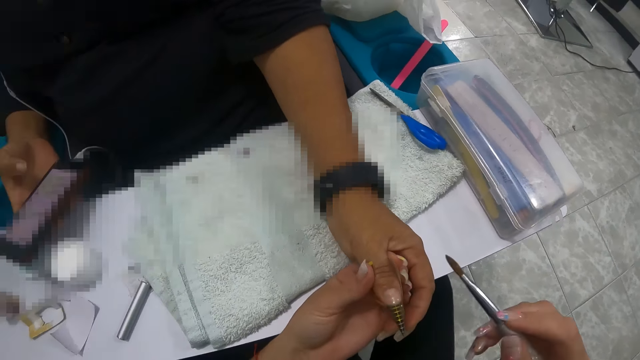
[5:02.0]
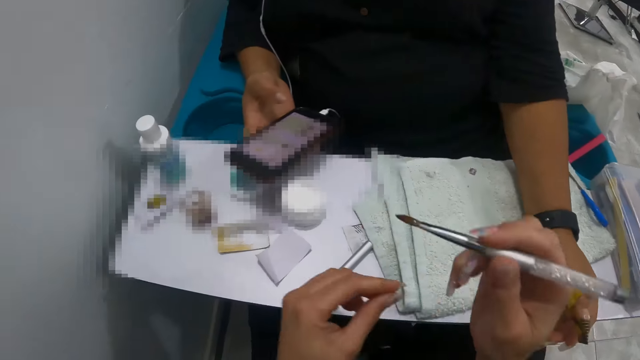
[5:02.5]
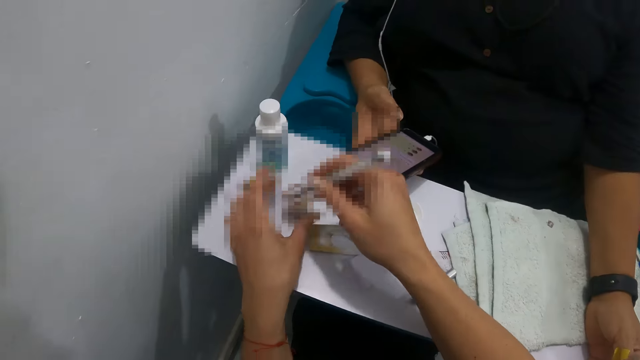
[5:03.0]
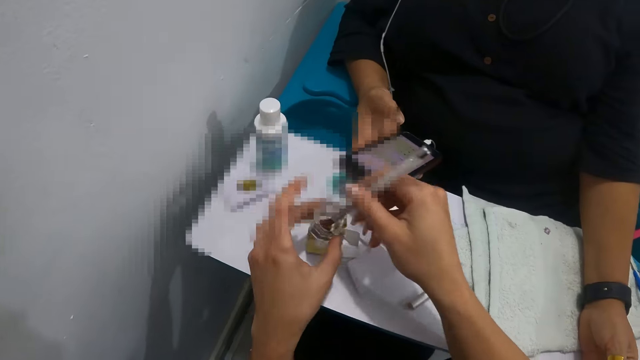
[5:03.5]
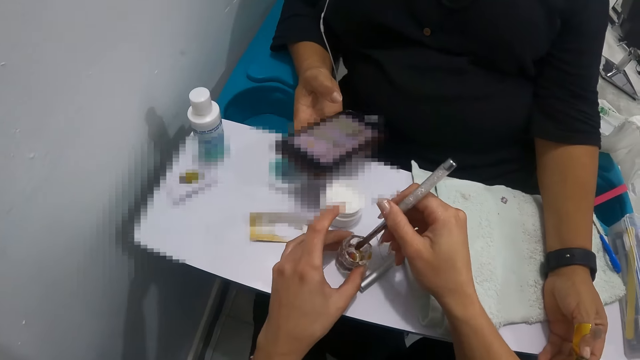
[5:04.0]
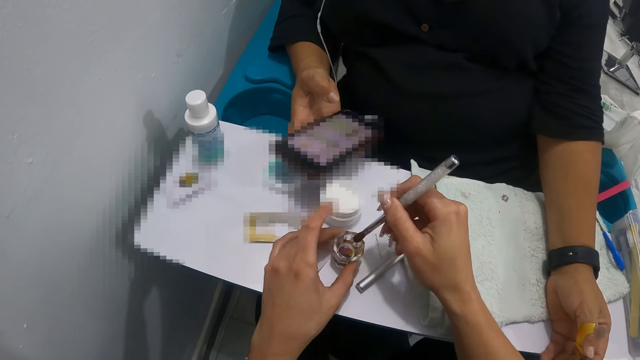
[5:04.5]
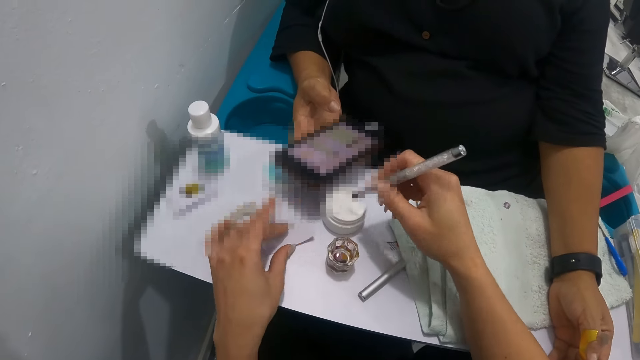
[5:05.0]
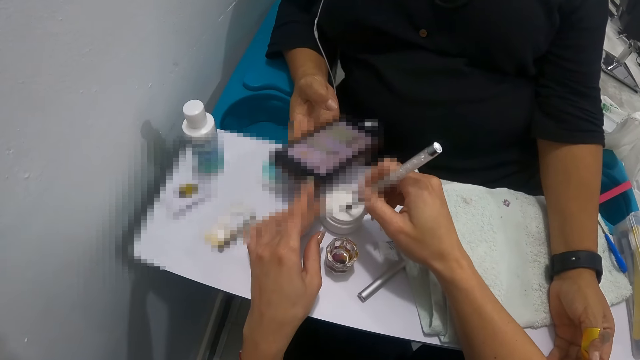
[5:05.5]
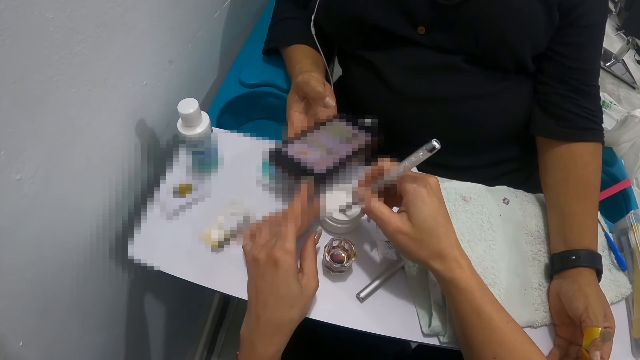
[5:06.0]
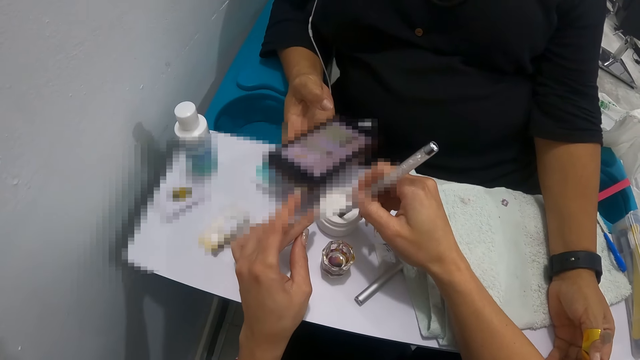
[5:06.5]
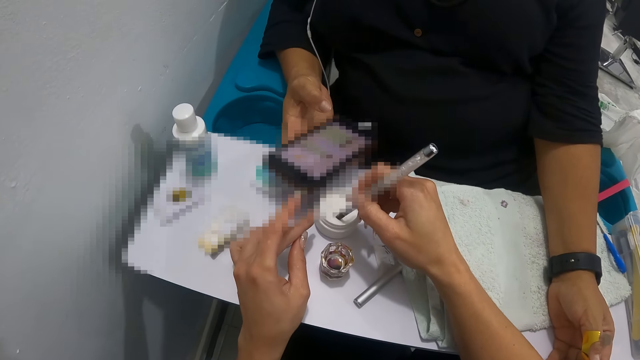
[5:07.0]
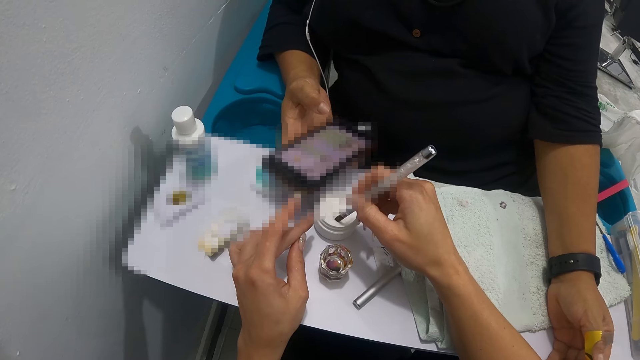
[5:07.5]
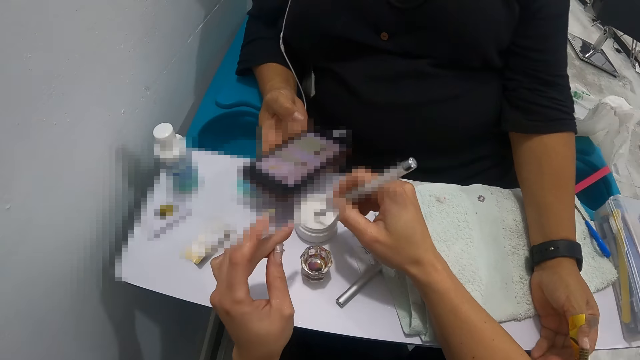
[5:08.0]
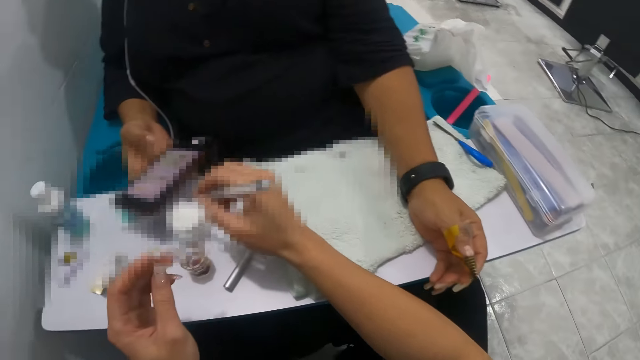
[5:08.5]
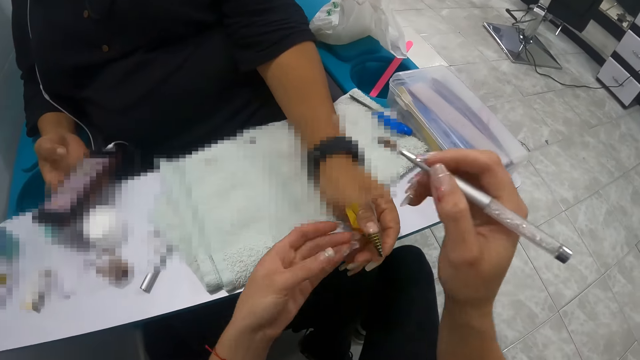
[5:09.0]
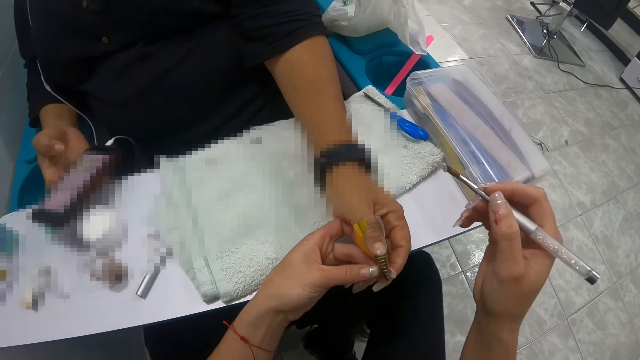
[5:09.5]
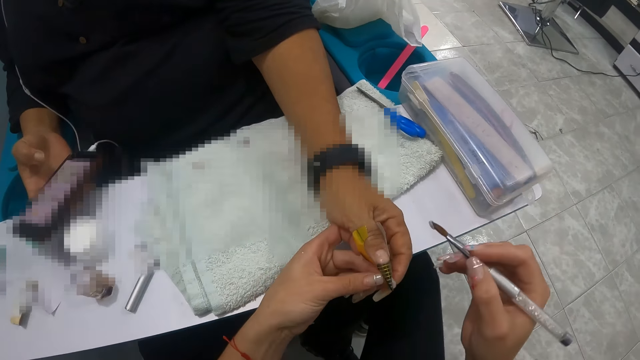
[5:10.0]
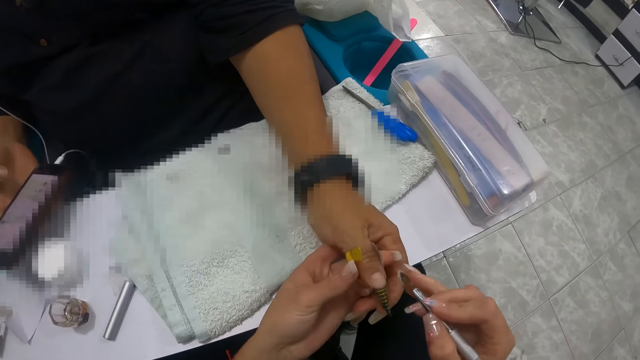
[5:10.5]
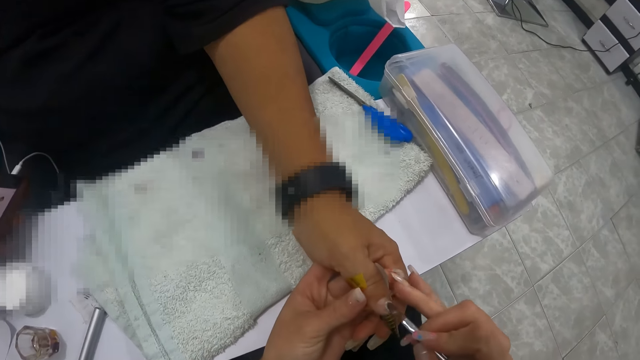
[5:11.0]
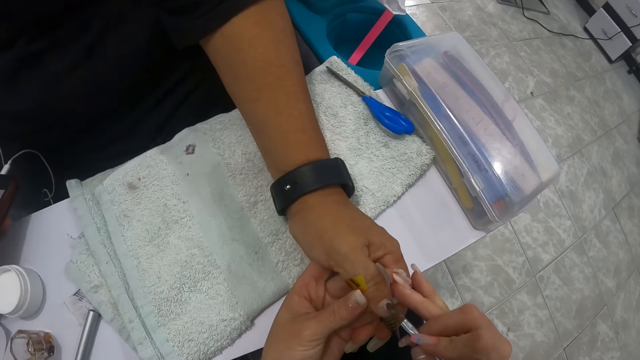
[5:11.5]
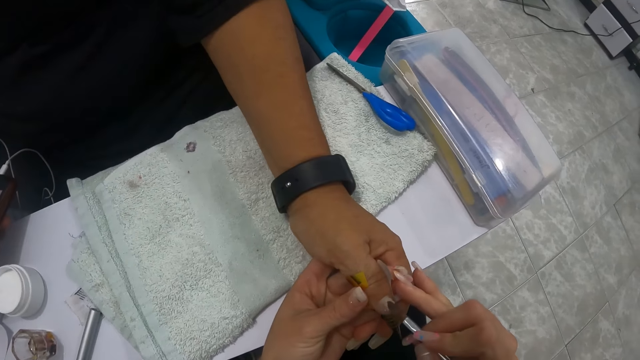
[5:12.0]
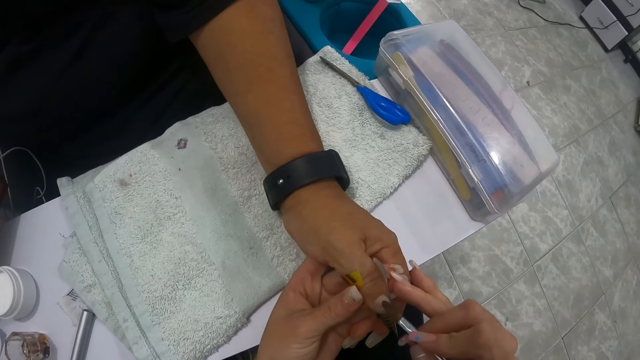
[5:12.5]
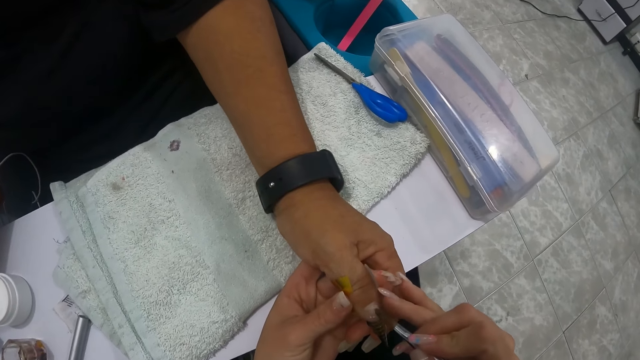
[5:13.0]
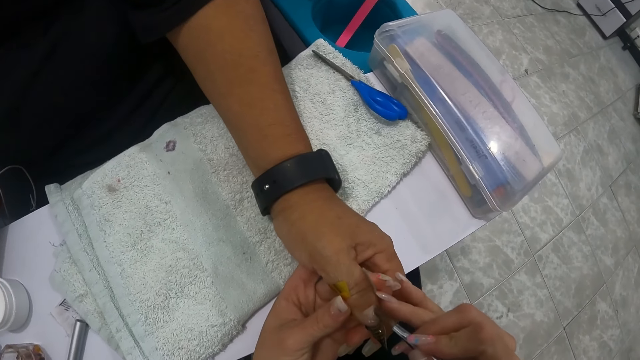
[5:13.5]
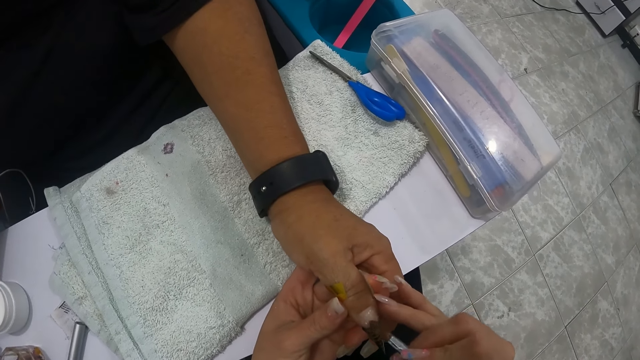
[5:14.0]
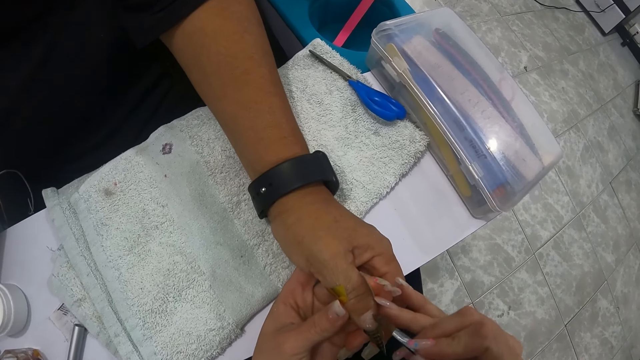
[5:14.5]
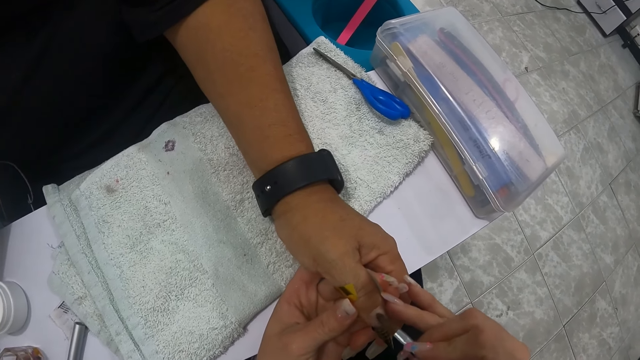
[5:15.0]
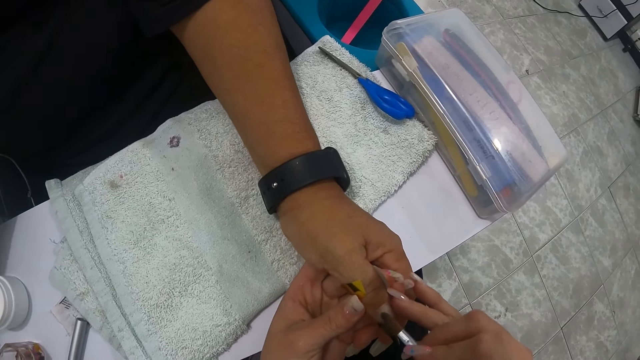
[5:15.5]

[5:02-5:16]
The camera wearer dips the nail brush into a nail liquid cup on the arm rest with both hands. She moves the nail liquid cup across the arm rest with her left hand. She slides the nail brush on the nail liquid cup with her right hand. She dips the nail brush into an acrylic powder box with her right hand. She holds a woman's finger. She applies acrylic powder onto the tip extension form on the thumb of the woman with the nail brush in her right hand.

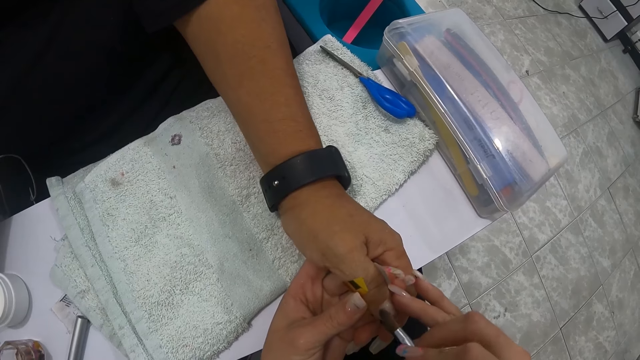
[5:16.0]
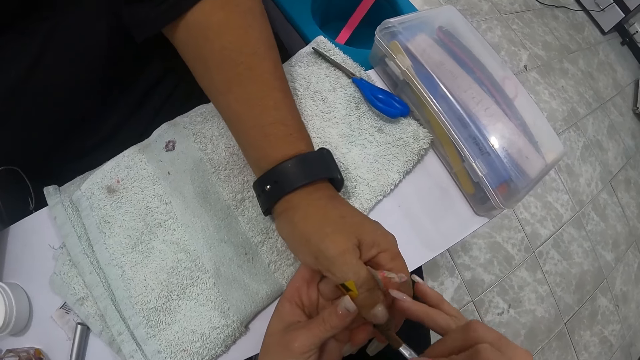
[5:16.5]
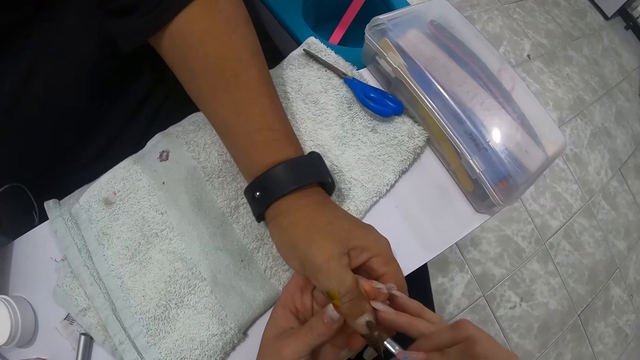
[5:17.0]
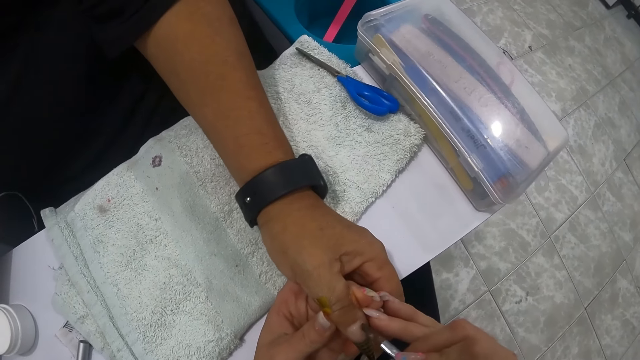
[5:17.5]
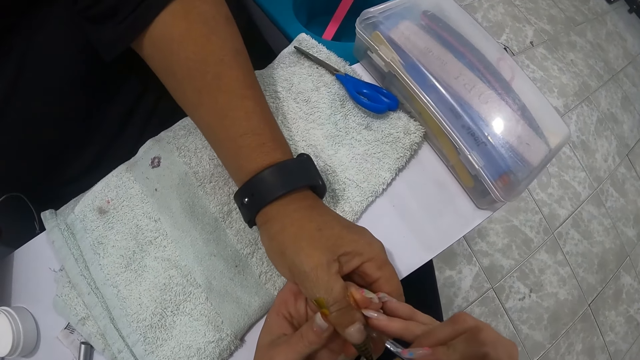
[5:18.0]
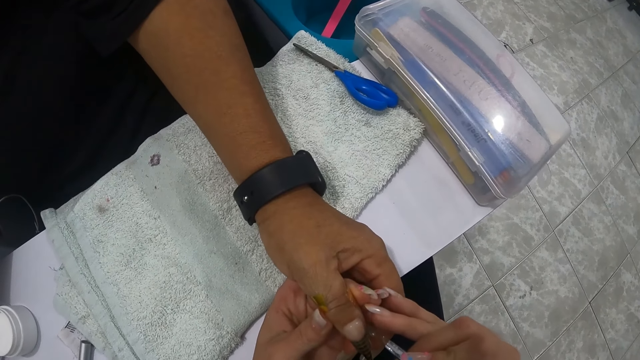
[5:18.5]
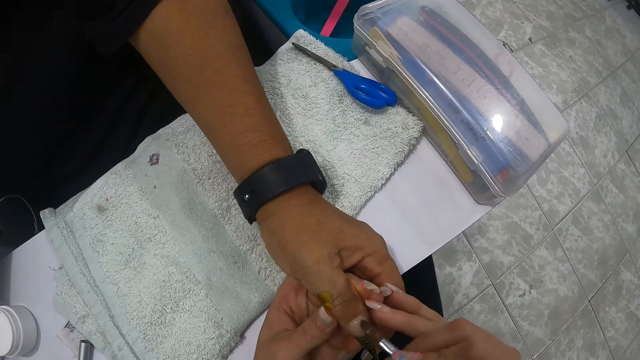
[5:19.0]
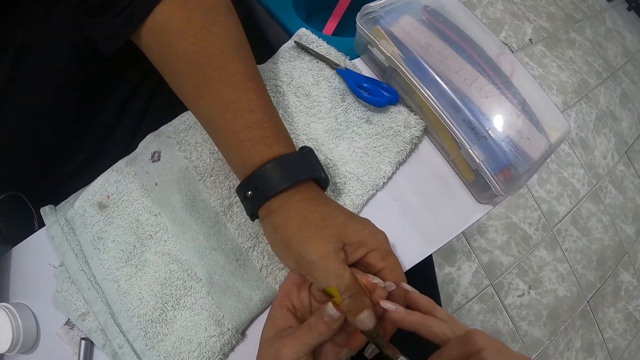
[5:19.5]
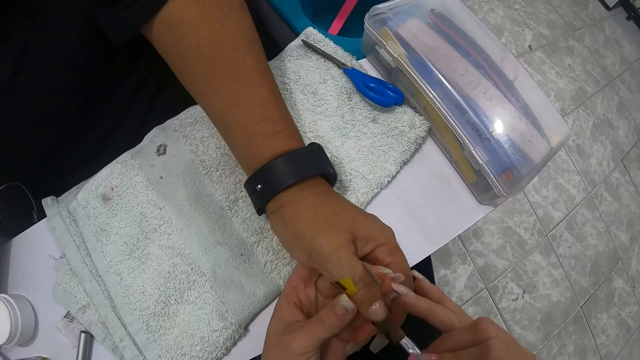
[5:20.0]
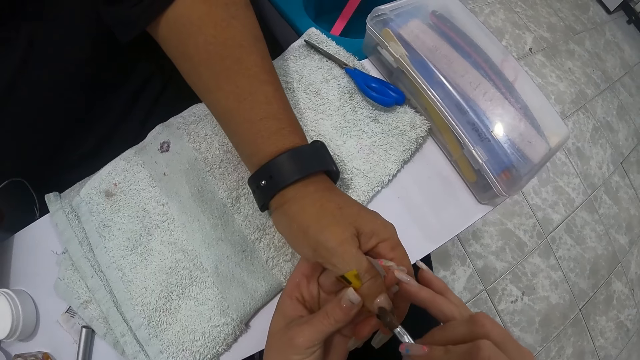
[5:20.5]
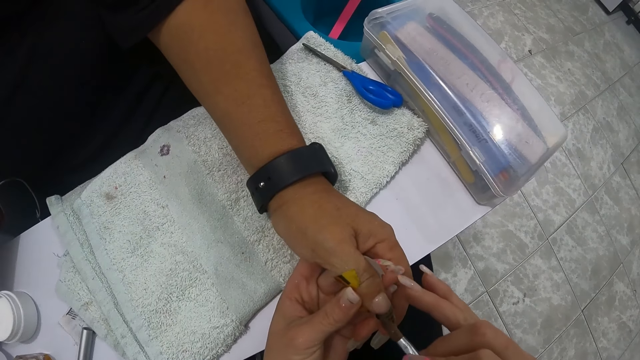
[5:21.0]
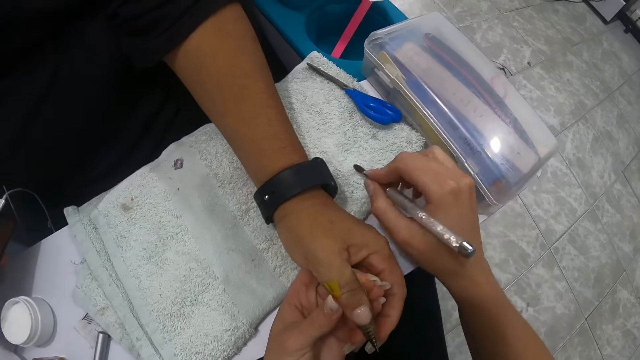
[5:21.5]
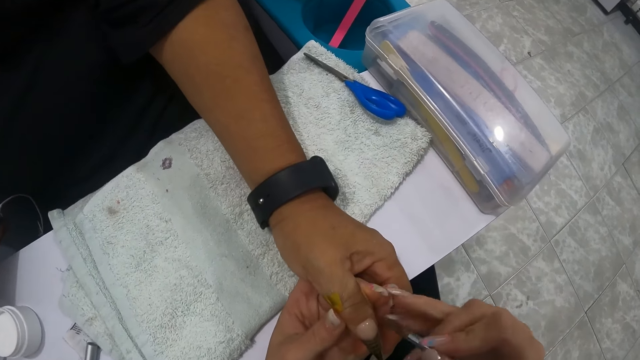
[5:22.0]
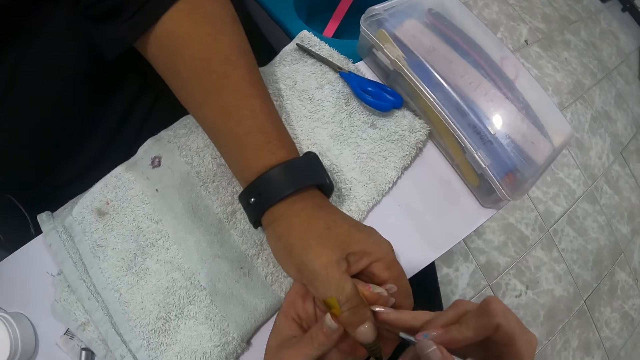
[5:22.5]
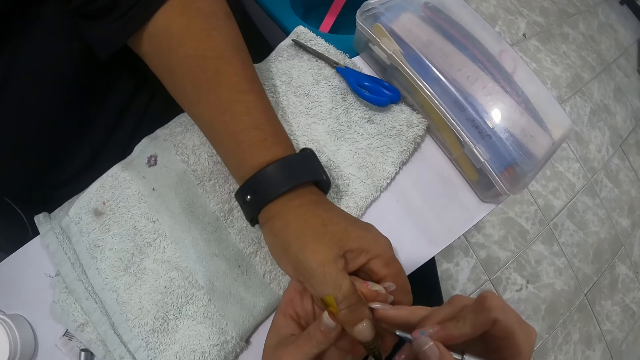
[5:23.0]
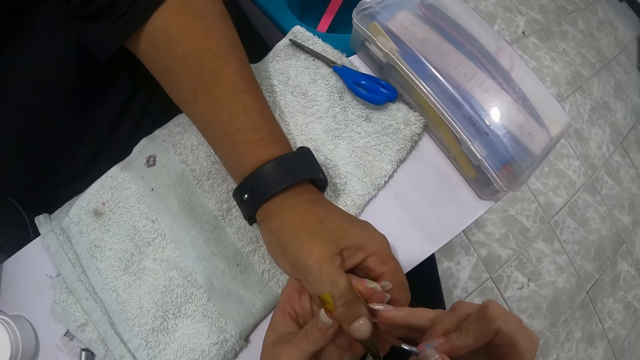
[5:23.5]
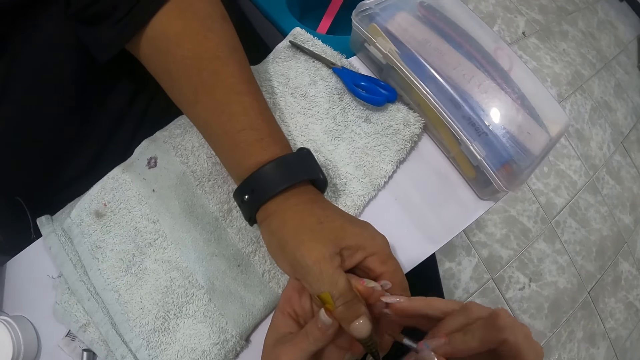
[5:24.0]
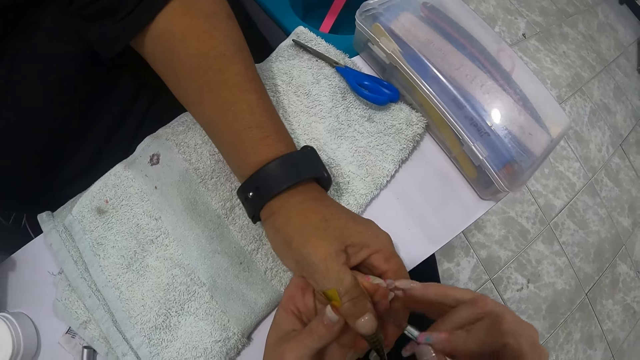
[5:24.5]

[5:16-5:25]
The camera wearer wipes the nail brush on the white towel on the arm rest. She applies acrylic powder onto the tip extension form on the thumb of the woman with the nail brush in her right hand.
